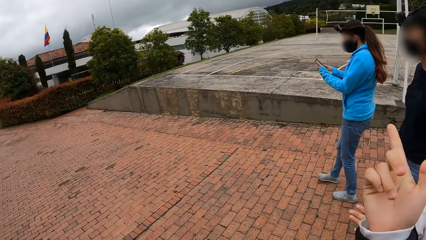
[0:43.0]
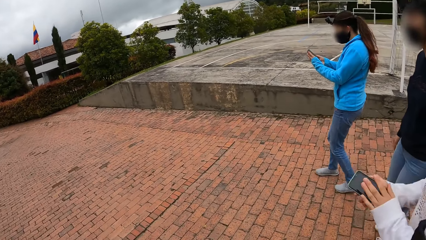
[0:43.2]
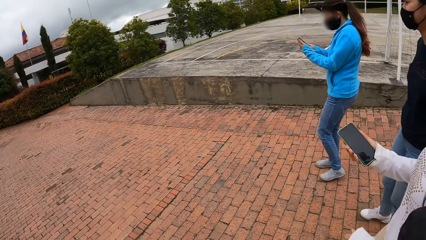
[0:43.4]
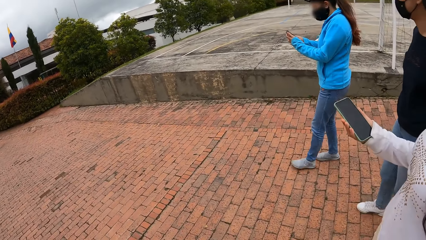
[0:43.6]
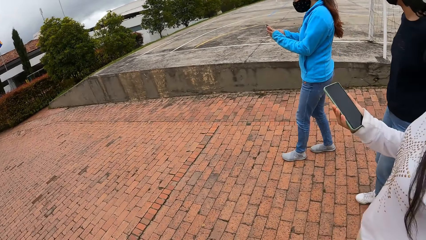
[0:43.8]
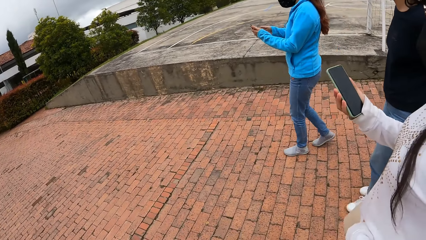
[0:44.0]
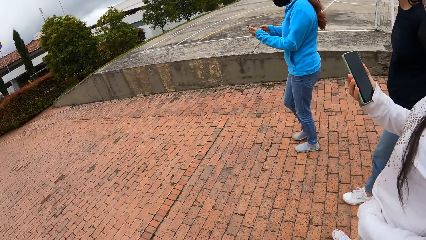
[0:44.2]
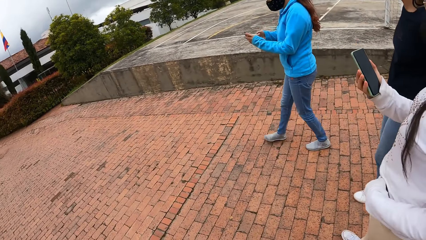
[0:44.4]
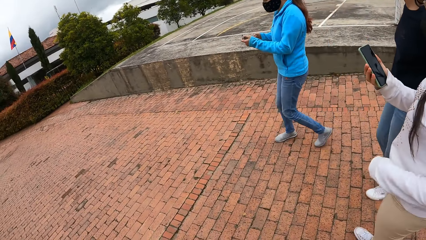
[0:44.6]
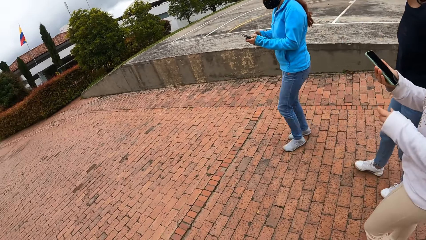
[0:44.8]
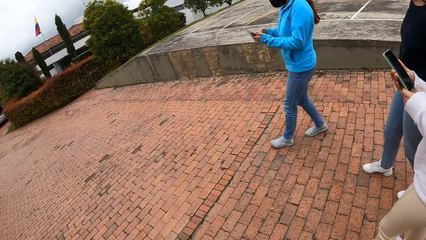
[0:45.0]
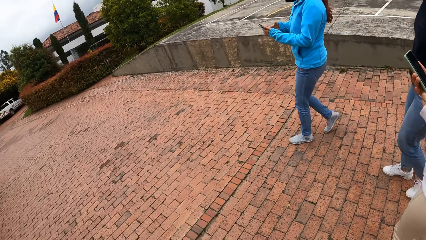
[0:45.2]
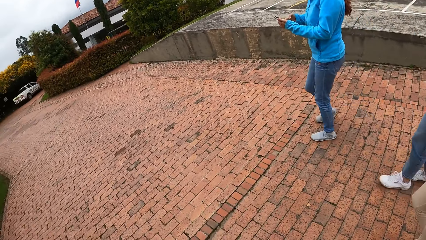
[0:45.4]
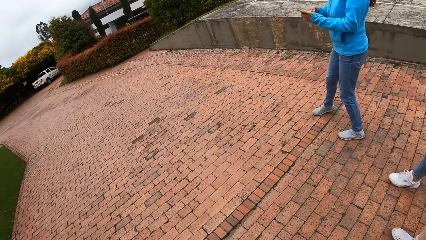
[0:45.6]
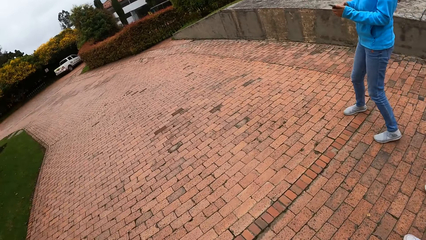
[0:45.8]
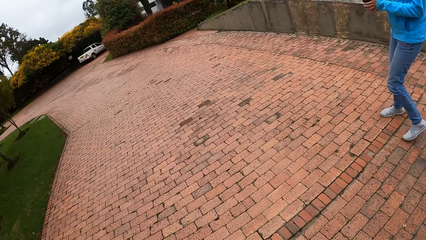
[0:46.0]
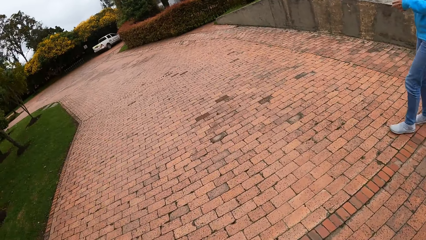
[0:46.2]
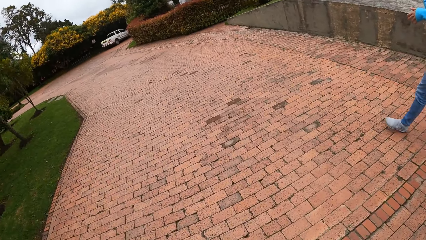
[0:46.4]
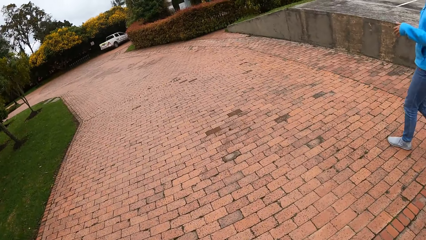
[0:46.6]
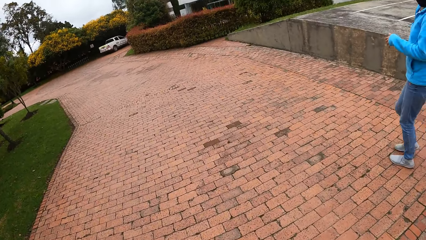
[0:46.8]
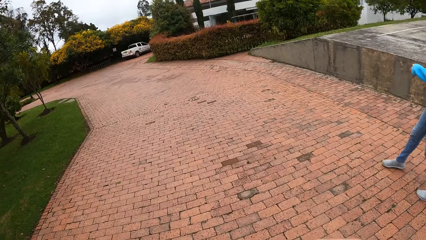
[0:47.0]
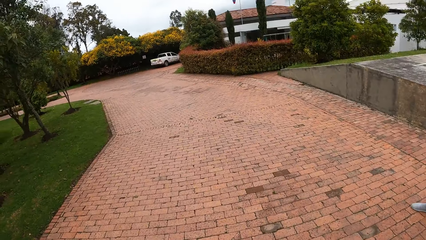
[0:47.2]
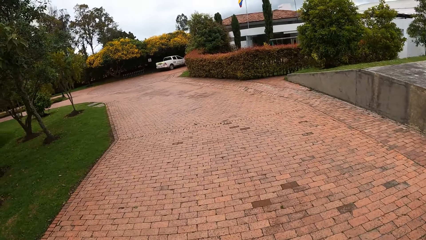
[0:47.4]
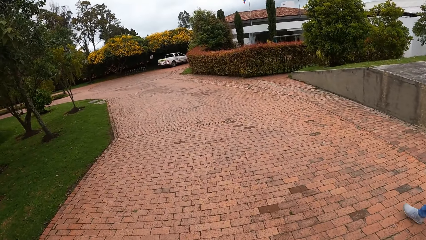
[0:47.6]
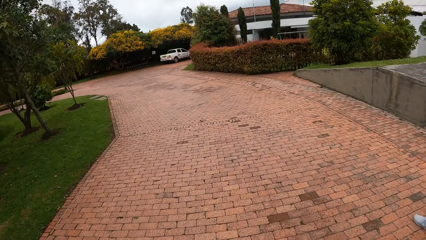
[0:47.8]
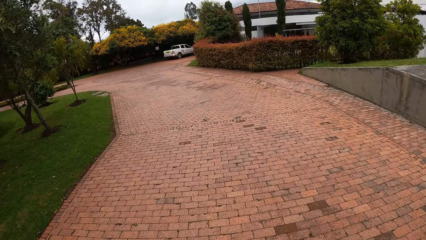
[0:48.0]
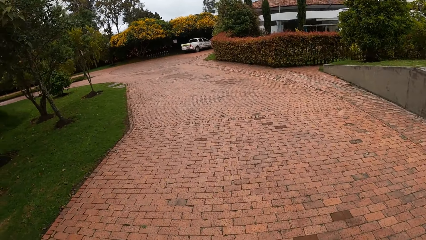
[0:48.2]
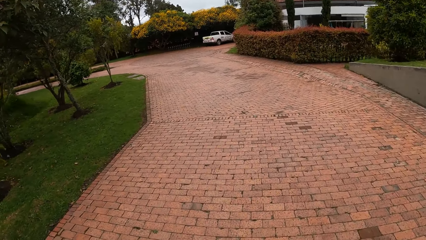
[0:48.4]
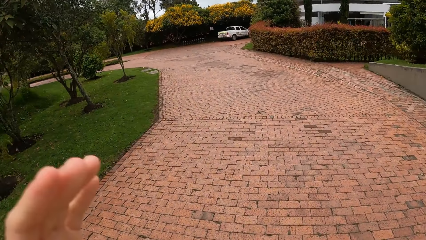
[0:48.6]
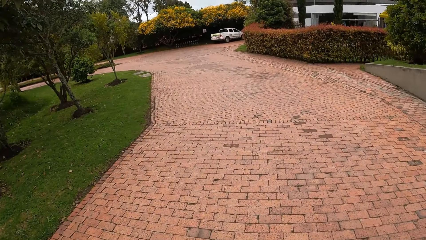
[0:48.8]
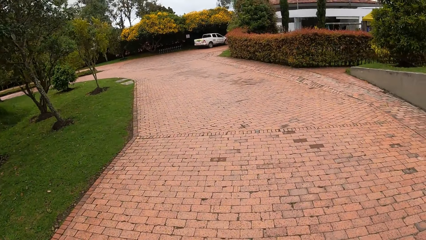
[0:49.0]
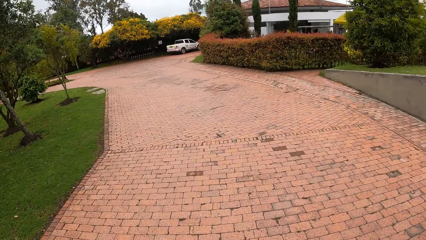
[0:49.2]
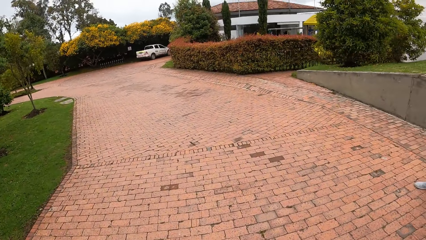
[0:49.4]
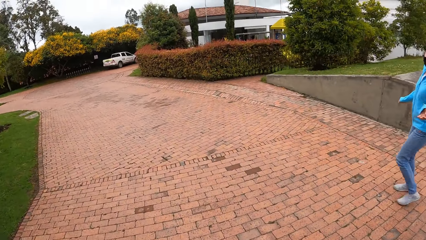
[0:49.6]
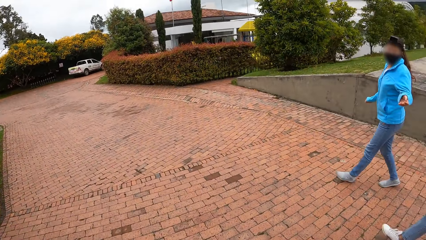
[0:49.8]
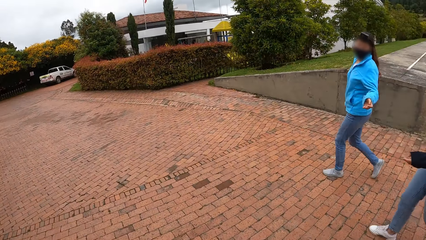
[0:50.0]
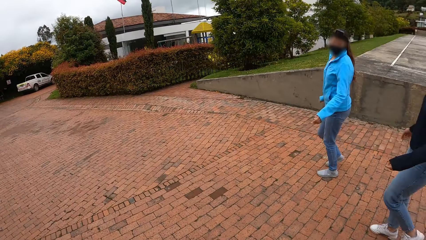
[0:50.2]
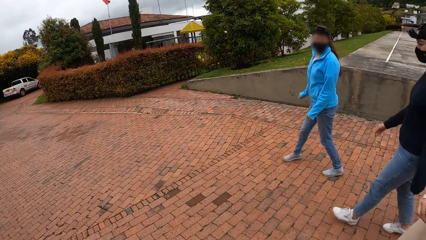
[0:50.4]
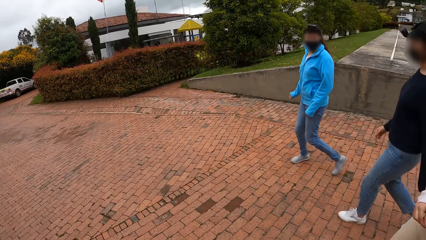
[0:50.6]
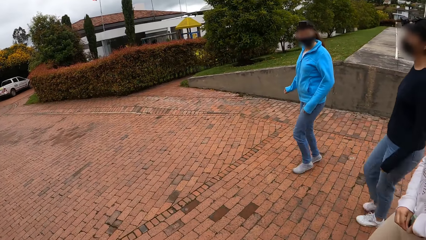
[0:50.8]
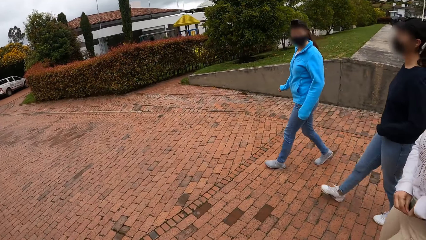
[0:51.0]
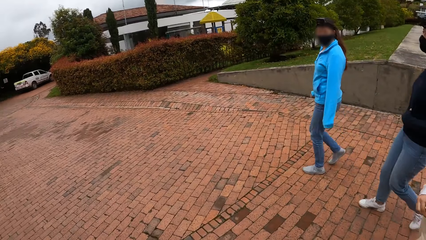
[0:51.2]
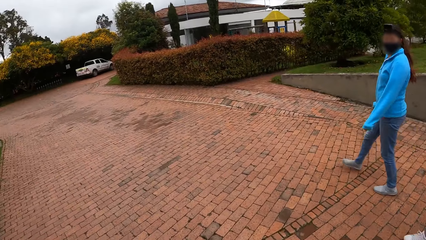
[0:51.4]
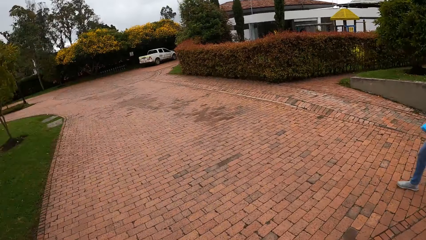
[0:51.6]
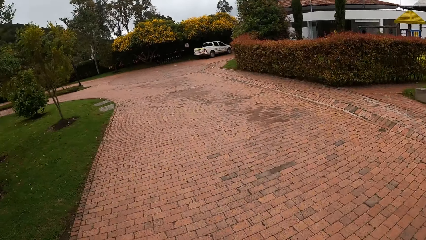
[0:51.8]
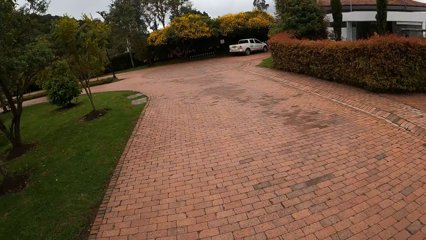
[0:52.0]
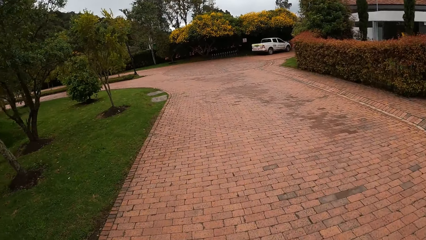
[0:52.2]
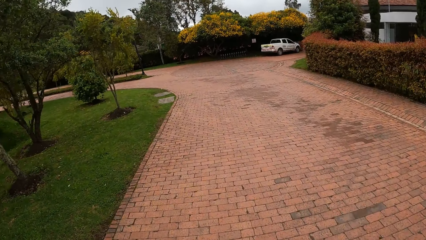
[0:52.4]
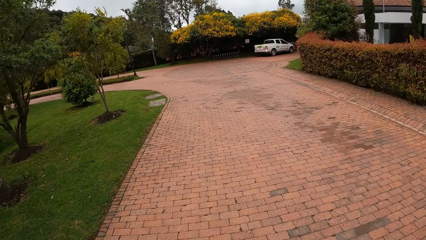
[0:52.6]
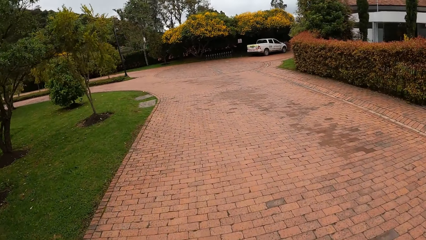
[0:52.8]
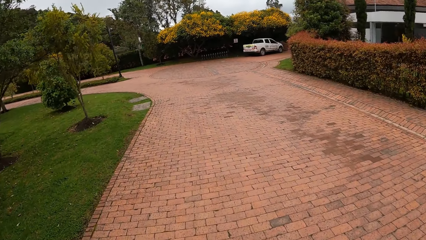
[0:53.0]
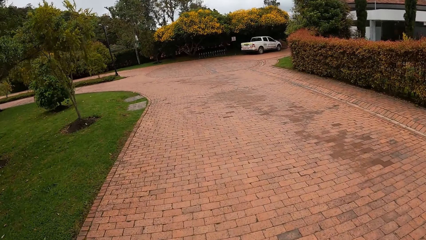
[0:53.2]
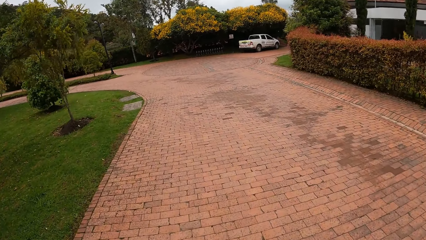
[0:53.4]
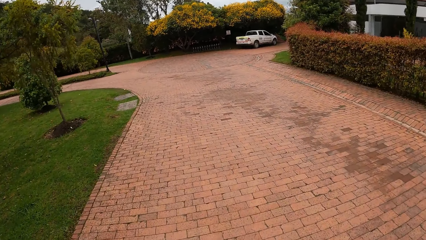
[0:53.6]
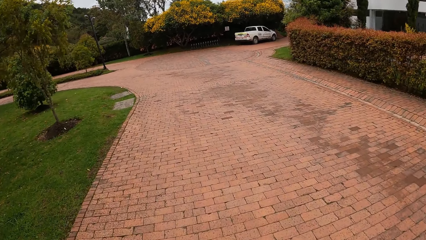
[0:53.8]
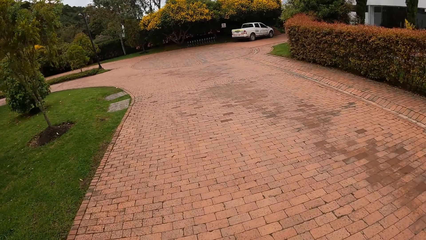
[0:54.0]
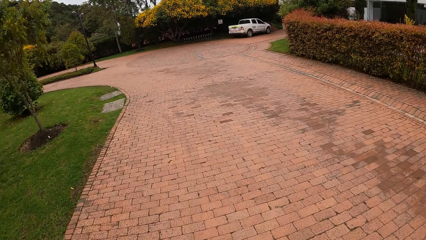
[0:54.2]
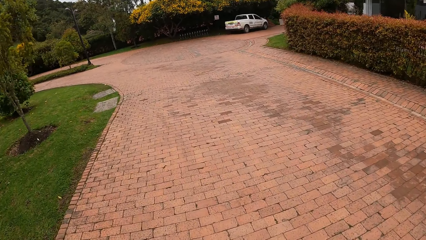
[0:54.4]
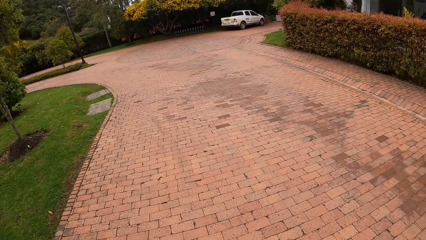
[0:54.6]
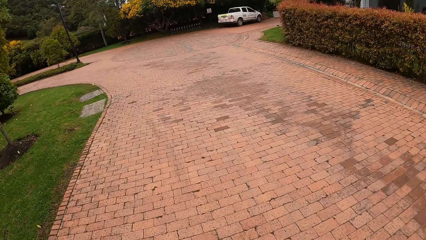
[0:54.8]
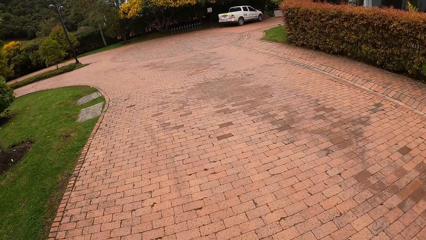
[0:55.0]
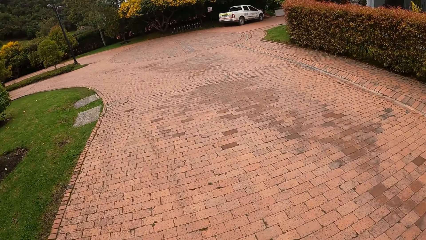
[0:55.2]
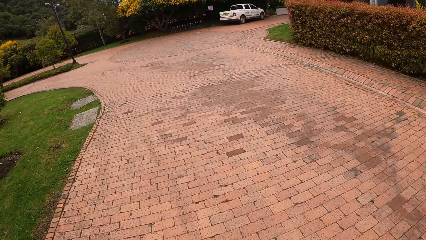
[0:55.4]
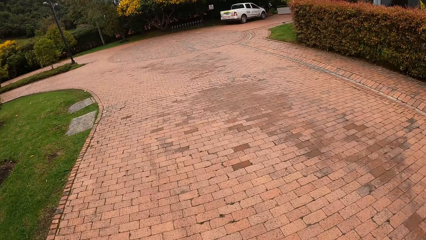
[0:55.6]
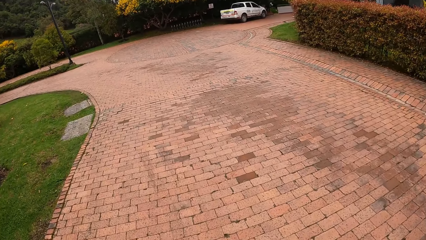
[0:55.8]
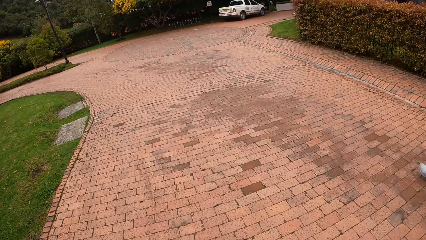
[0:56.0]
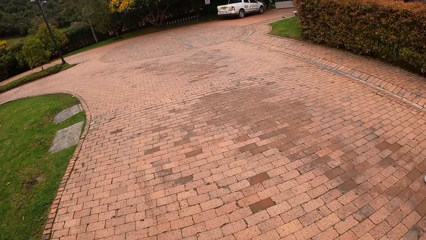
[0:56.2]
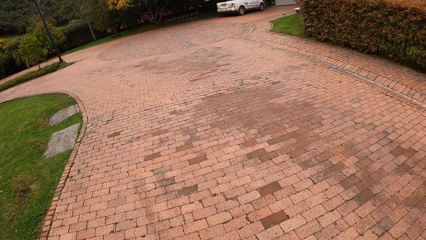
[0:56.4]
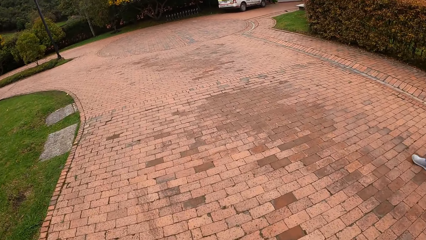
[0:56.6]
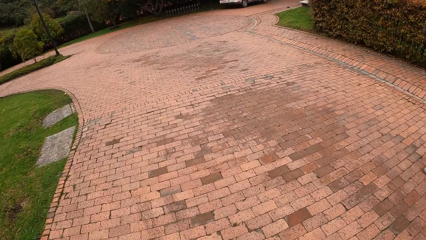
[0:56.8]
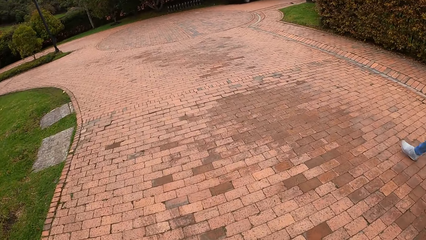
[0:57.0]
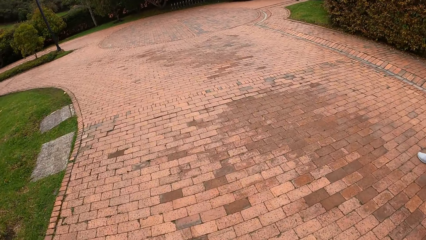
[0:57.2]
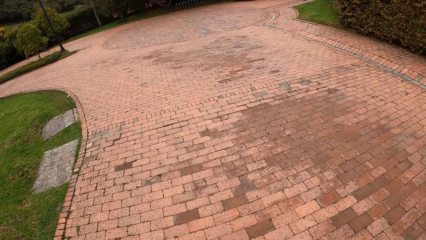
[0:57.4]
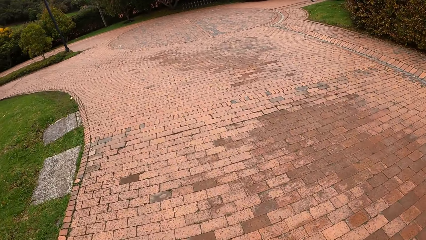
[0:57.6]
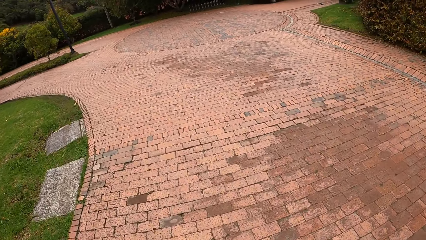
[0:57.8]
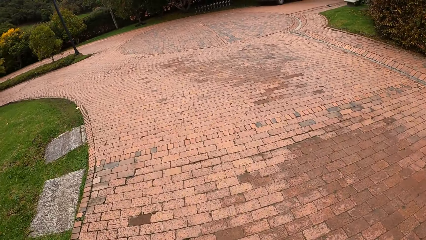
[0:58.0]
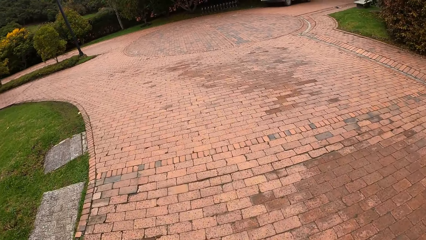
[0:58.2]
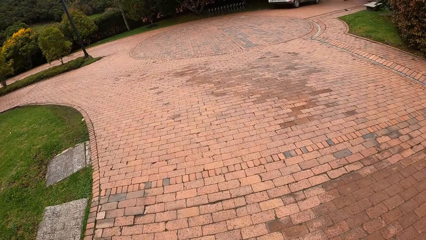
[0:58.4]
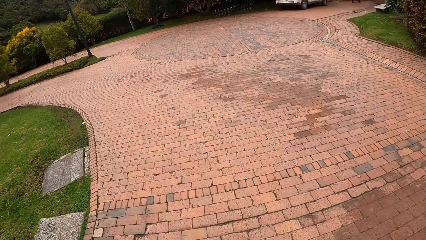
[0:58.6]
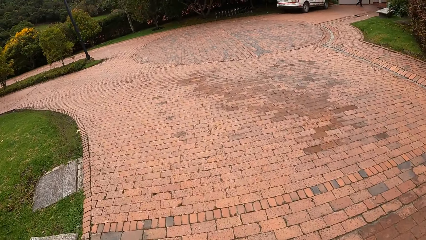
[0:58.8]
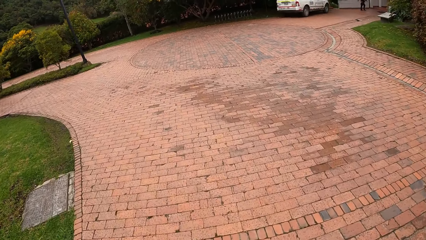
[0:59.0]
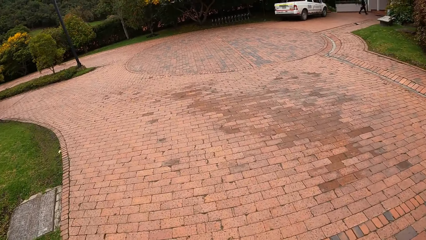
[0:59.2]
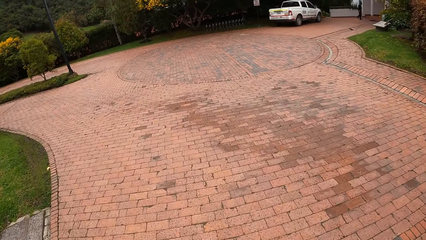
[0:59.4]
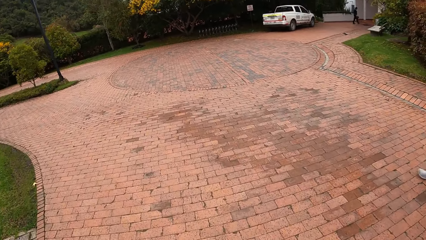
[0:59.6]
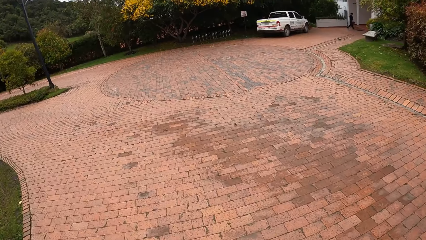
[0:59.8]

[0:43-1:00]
A woman operates the phone in her left hand with her right hand. Another woman holds a phone in her right hand. The other woman scrolls her phone. The first woman scrolls her phone. The first woman holds the phone with her hands. The first woman passes the phone from her left hand to her right hand. The camera wearer walks around.
